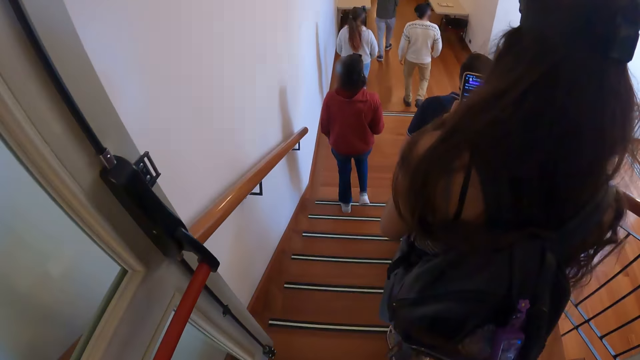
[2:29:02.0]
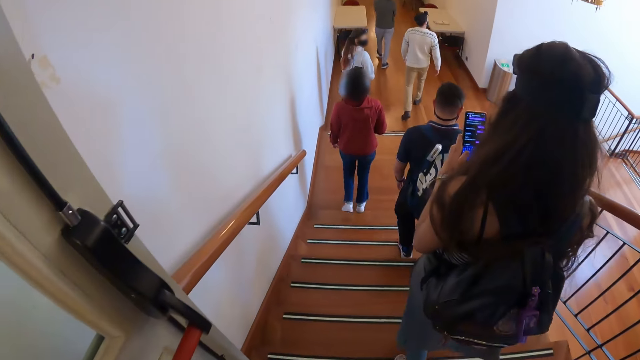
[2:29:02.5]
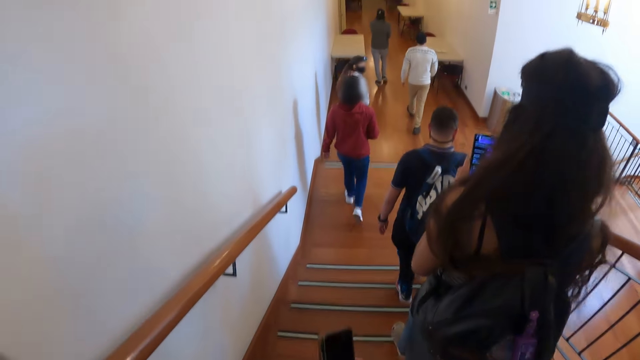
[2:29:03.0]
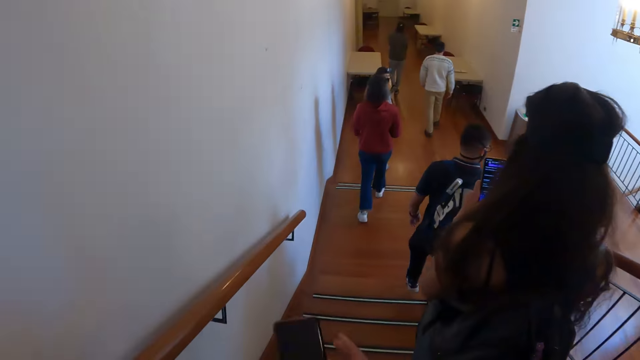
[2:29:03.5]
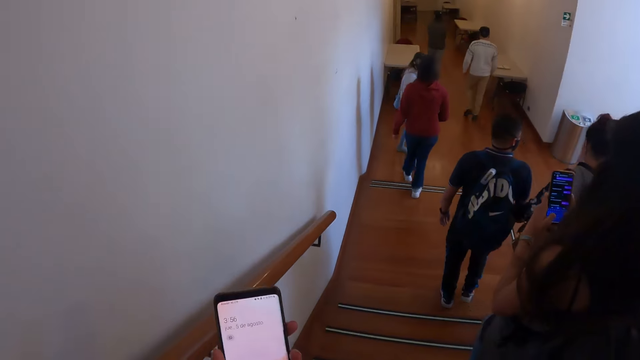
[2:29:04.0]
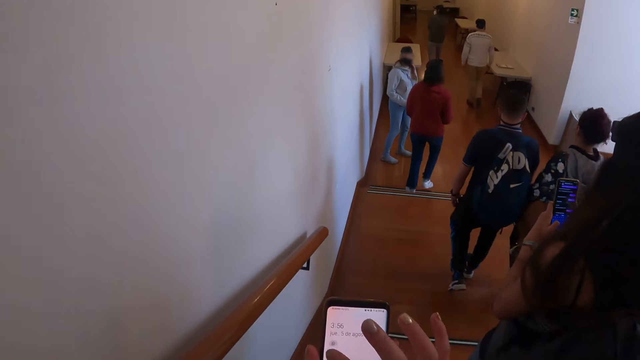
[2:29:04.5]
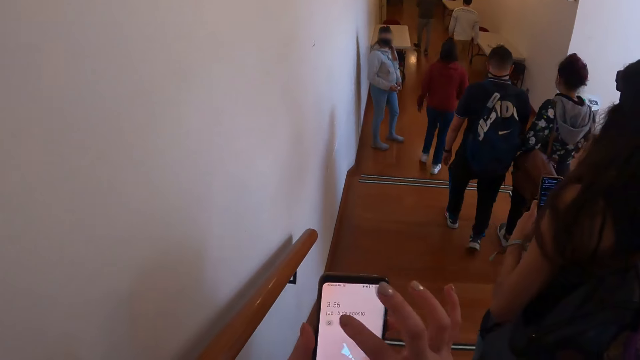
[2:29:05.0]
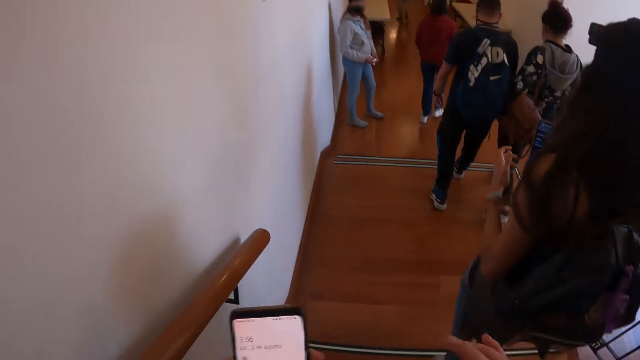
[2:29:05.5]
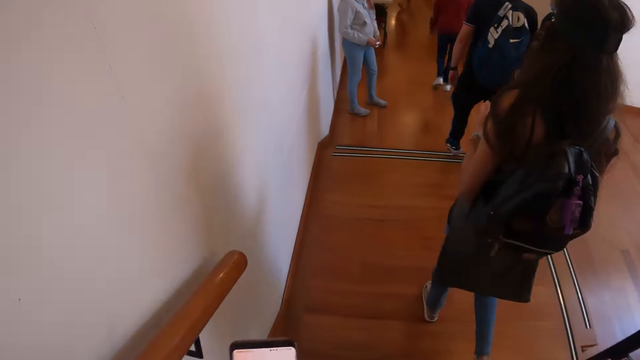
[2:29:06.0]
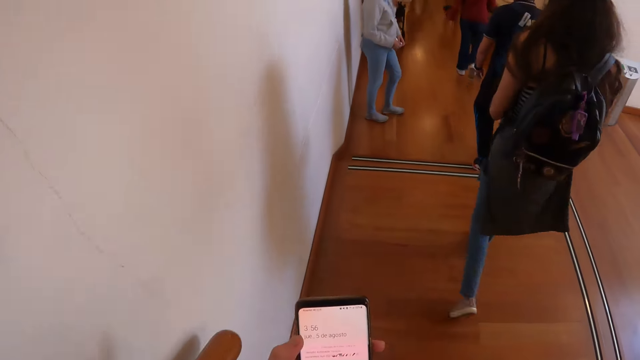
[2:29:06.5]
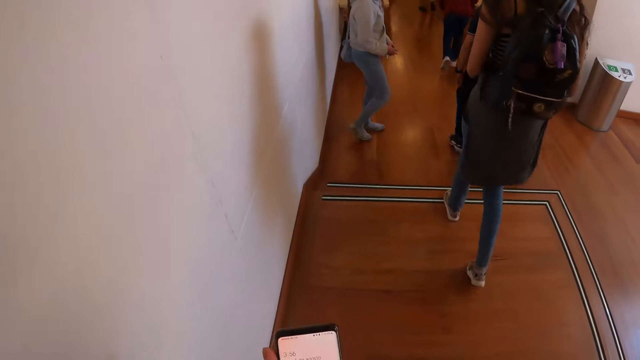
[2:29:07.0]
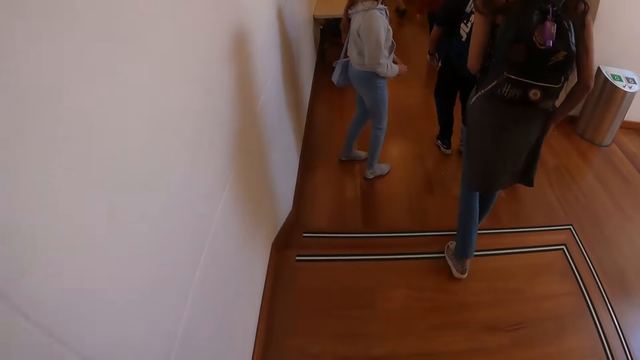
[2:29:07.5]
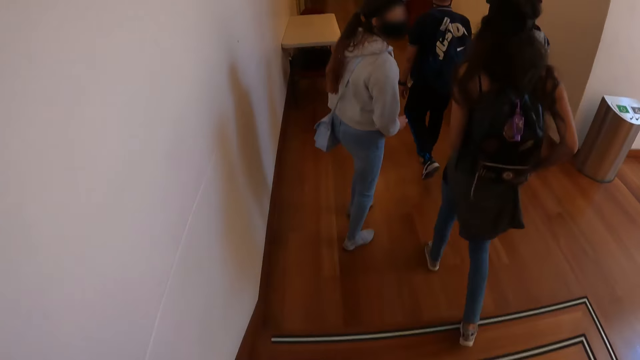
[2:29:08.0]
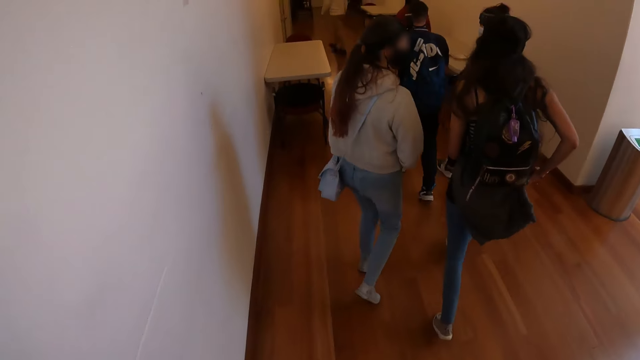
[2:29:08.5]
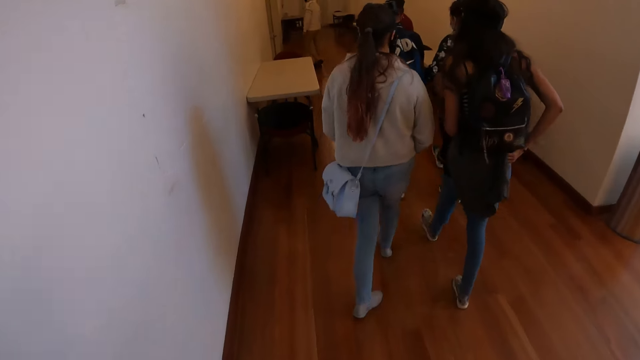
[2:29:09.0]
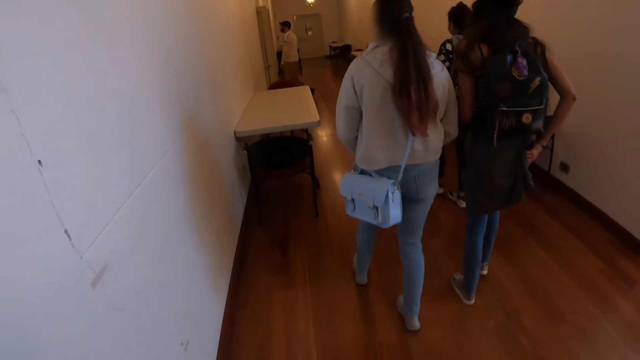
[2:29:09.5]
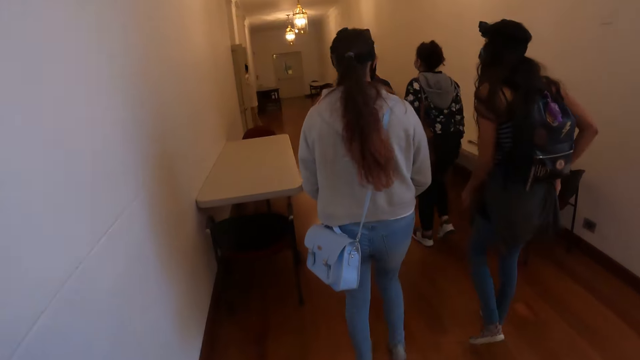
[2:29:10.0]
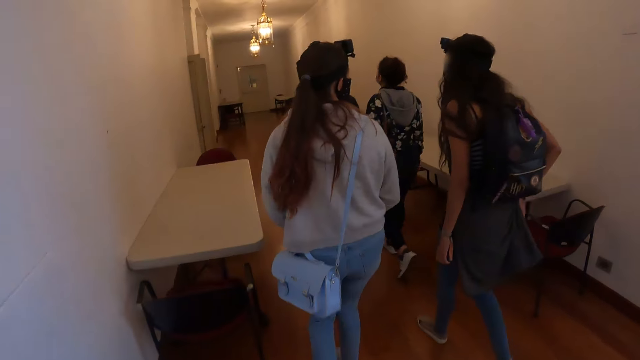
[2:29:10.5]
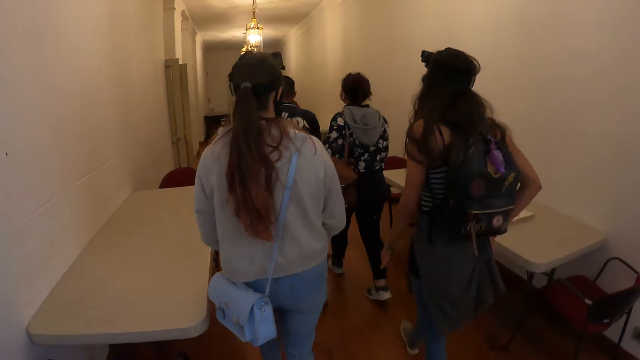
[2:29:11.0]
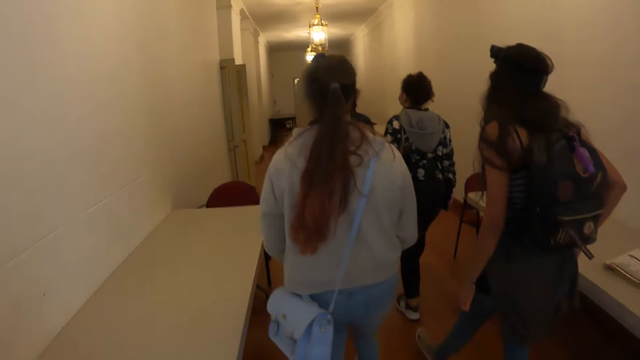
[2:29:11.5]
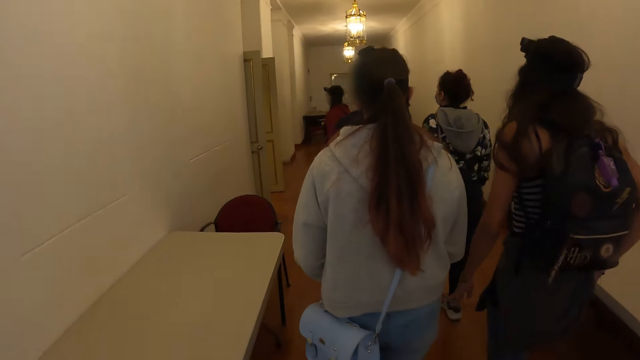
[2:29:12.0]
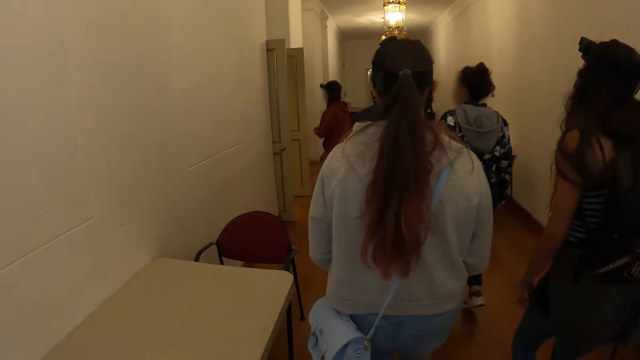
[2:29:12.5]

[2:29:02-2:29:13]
The camera wearer removes a phone. They operate the phone. They walk down the stairs.

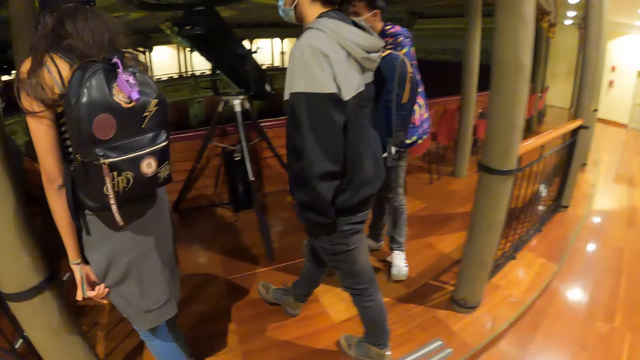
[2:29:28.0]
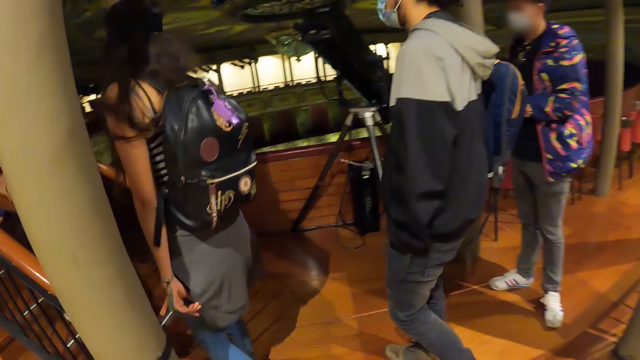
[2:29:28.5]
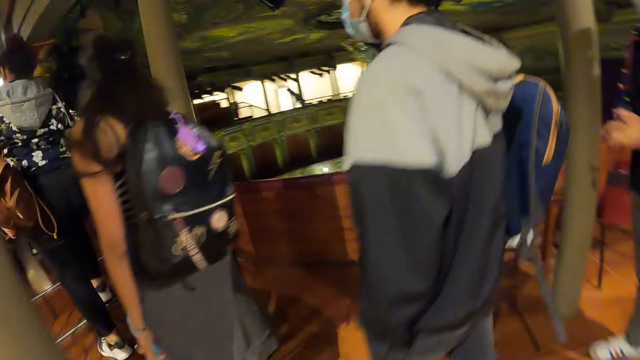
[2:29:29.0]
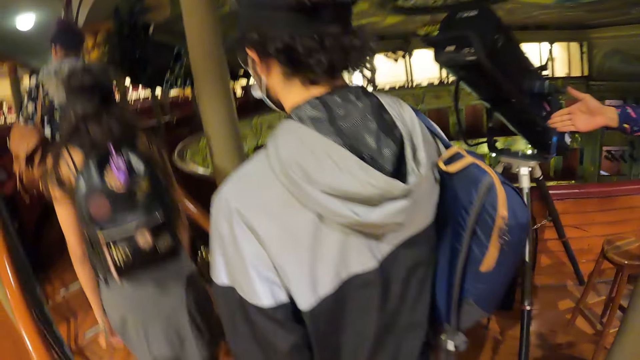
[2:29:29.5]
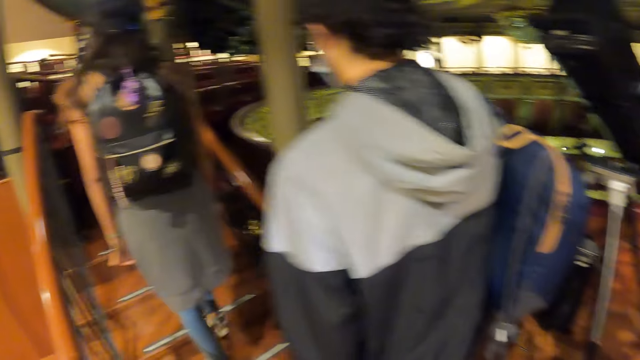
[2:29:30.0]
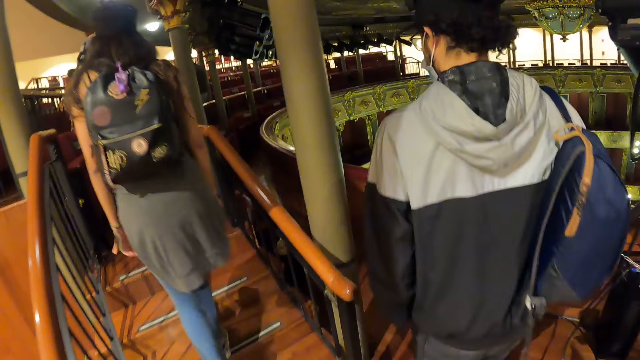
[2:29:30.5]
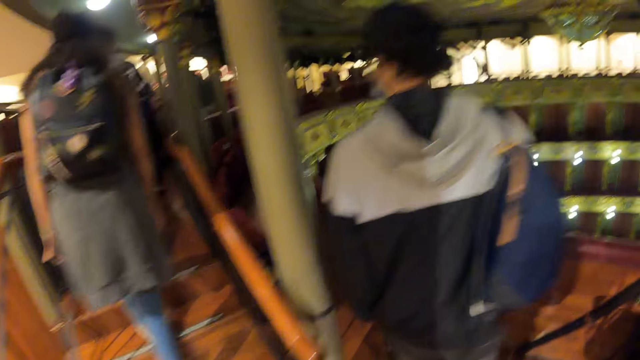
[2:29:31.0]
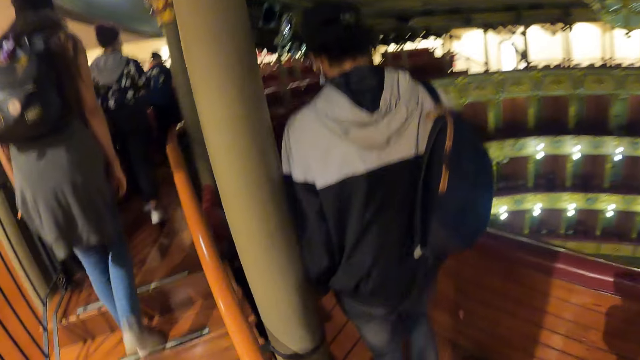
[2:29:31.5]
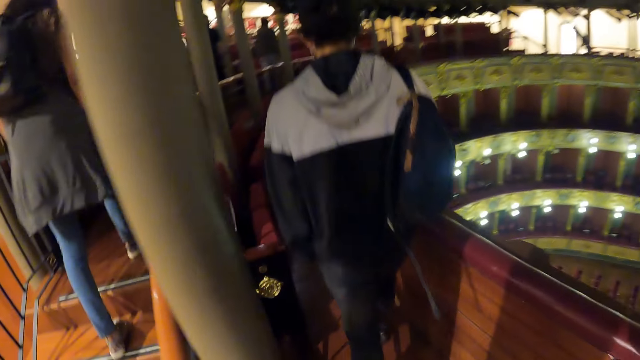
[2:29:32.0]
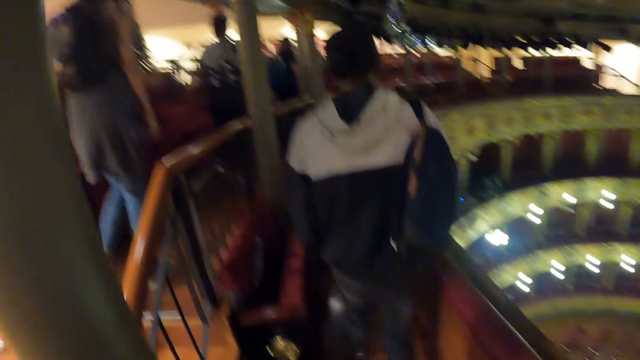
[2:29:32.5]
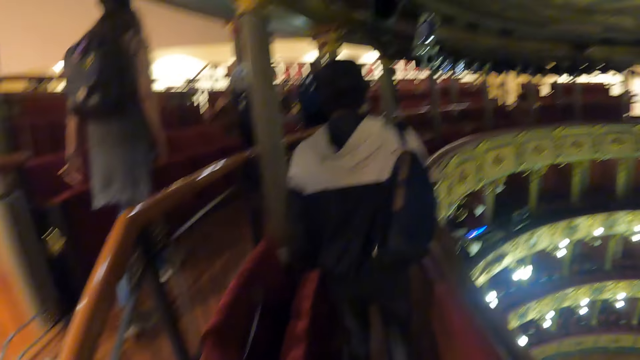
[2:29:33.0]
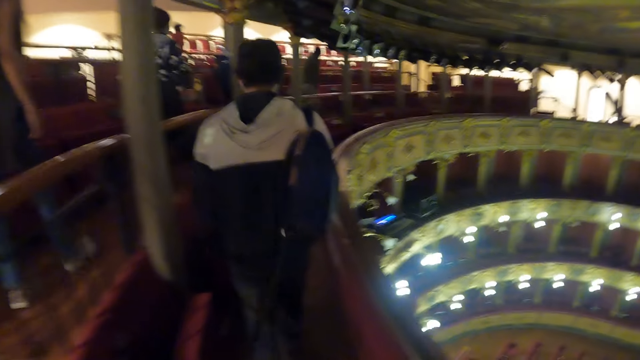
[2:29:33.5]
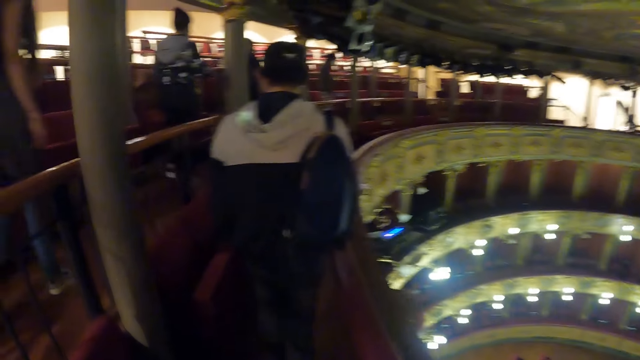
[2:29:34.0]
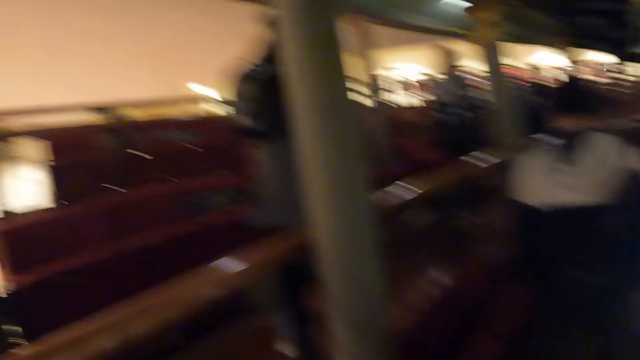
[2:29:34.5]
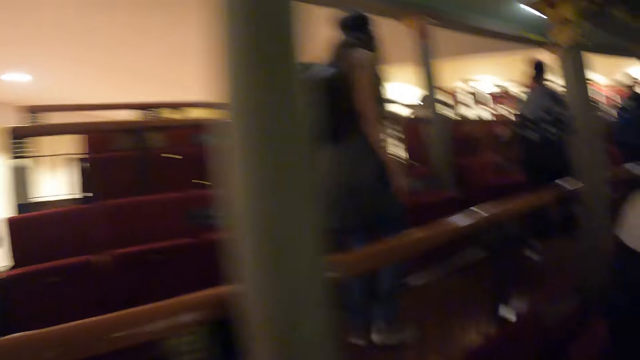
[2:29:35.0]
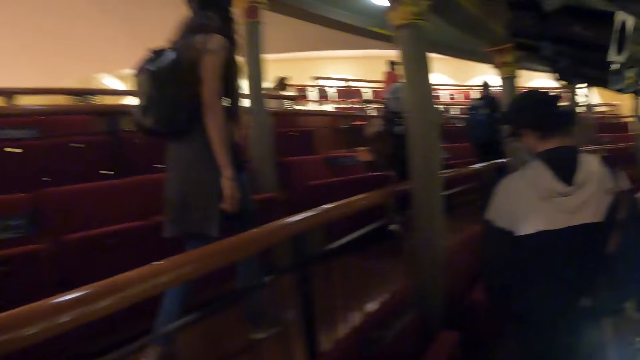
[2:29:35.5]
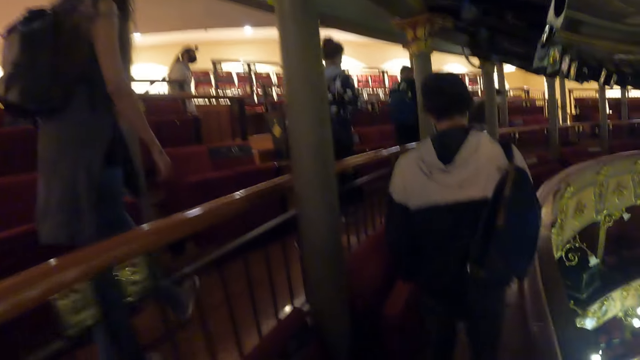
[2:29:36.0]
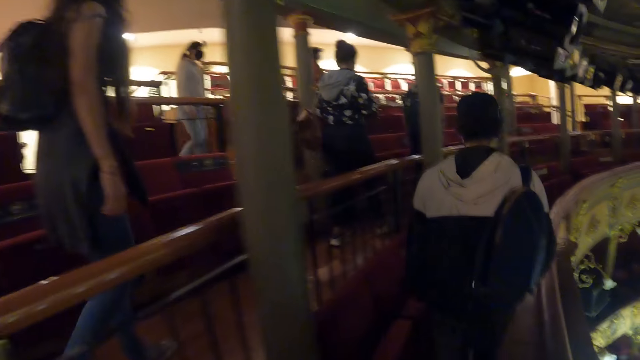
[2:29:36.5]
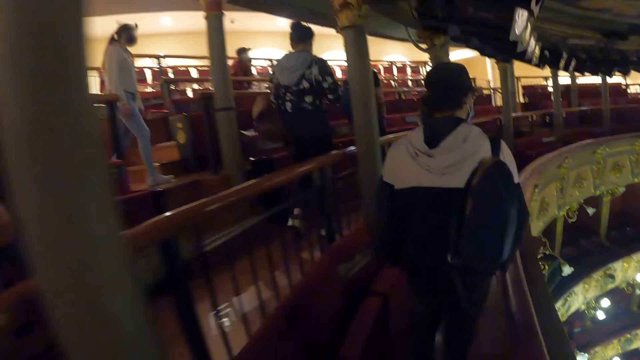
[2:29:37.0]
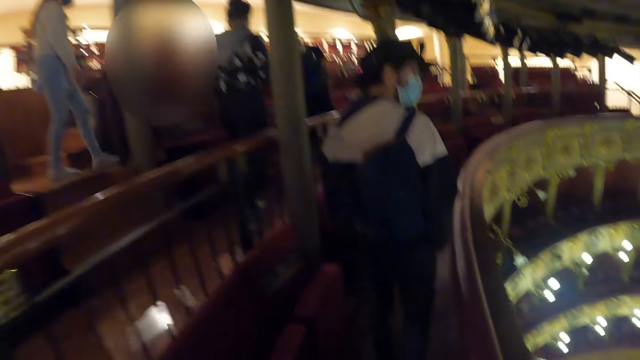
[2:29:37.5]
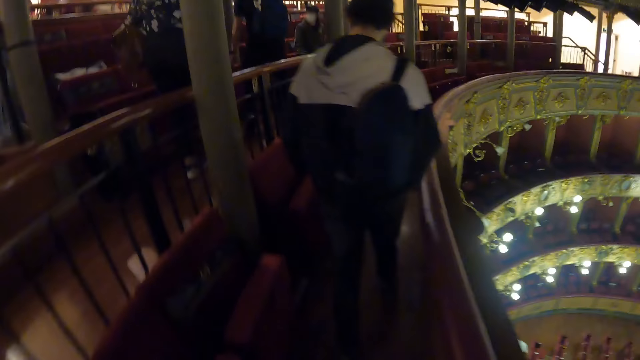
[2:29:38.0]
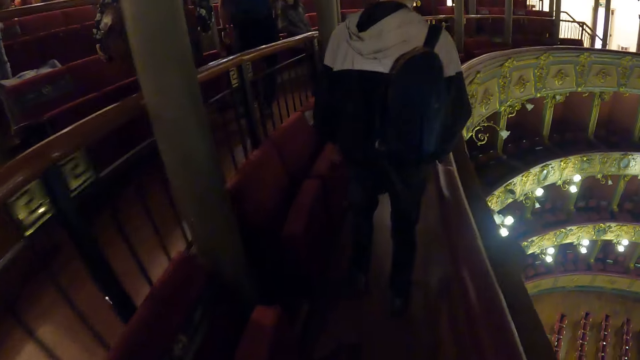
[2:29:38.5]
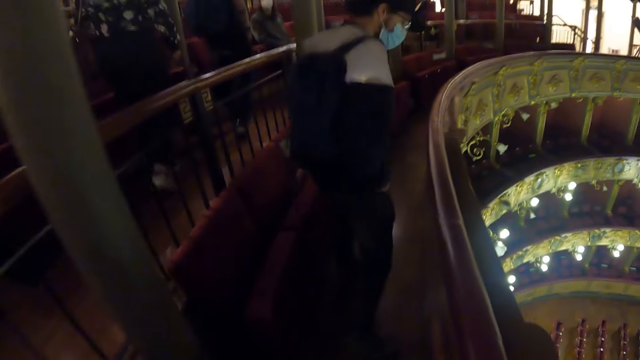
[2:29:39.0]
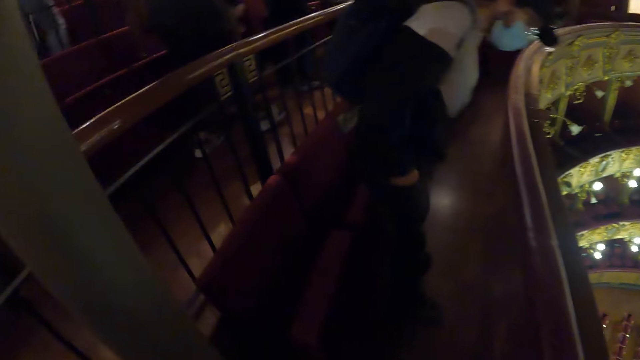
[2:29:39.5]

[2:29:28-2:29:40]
The camera wearer points out. A man points with the left hand.
